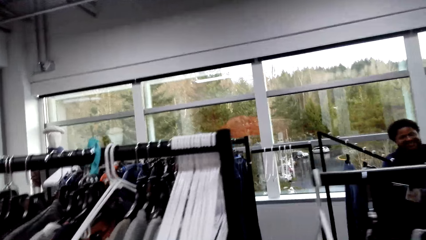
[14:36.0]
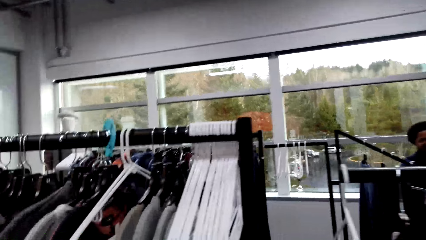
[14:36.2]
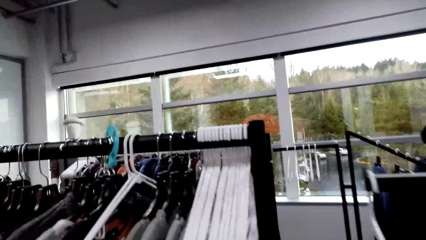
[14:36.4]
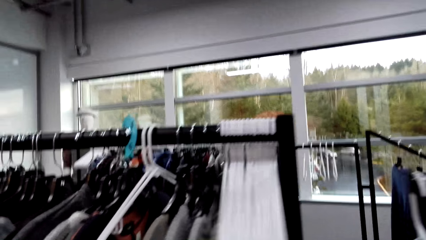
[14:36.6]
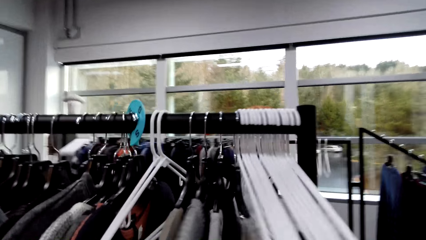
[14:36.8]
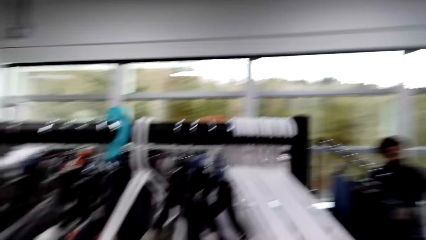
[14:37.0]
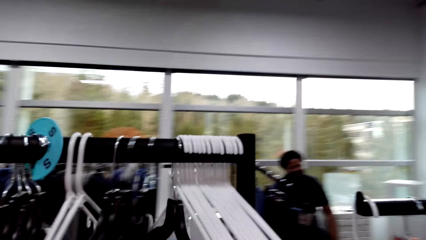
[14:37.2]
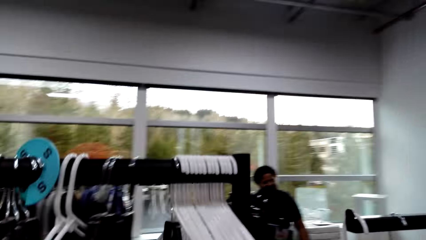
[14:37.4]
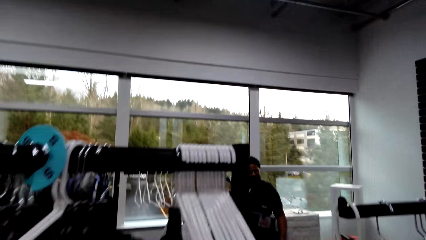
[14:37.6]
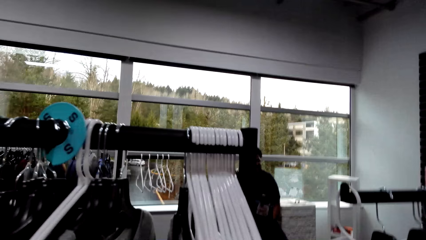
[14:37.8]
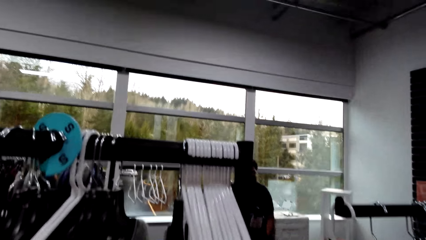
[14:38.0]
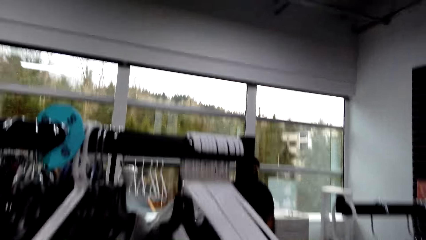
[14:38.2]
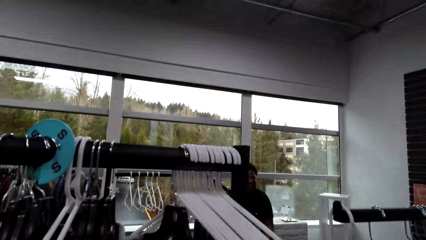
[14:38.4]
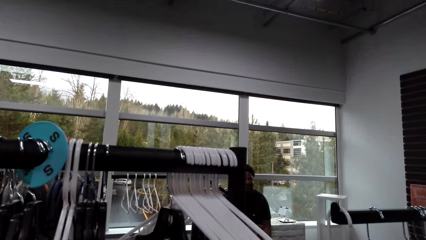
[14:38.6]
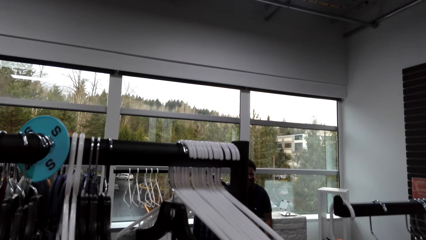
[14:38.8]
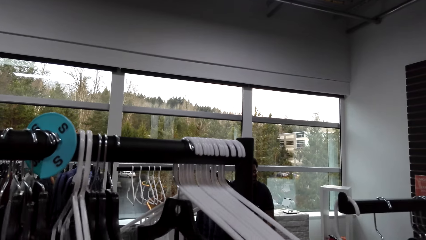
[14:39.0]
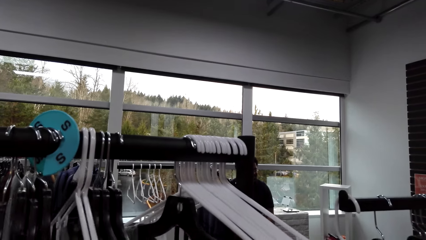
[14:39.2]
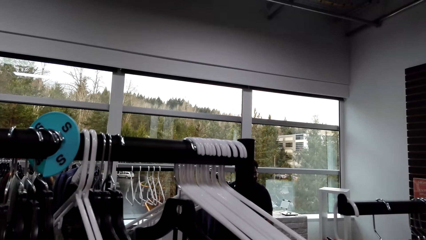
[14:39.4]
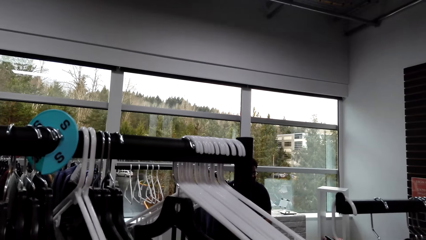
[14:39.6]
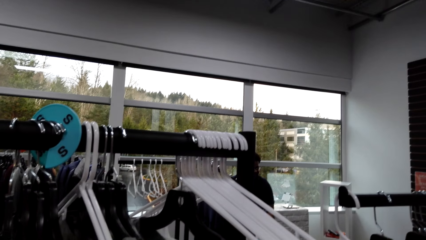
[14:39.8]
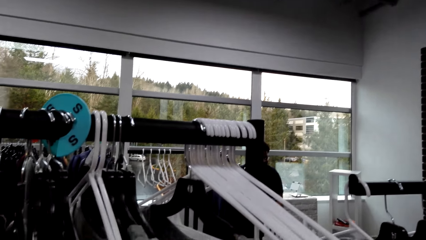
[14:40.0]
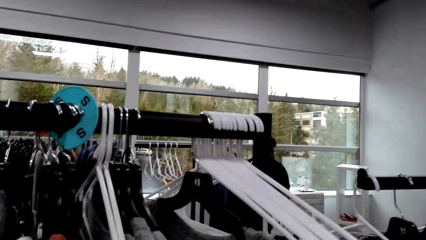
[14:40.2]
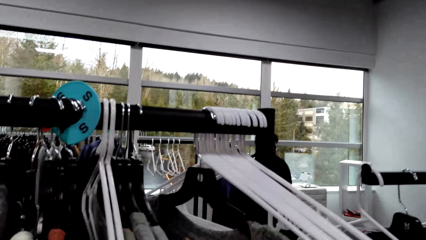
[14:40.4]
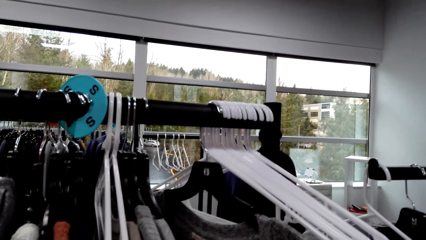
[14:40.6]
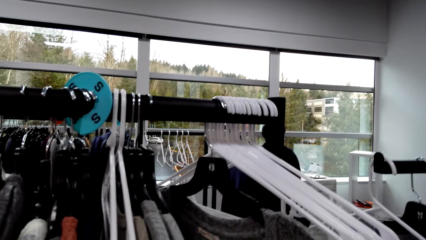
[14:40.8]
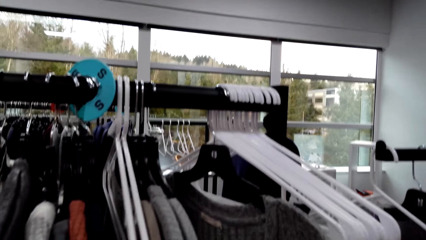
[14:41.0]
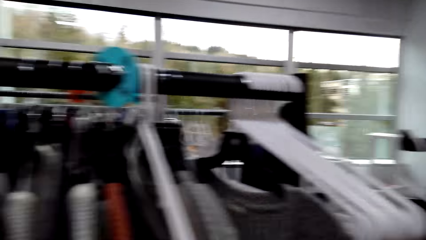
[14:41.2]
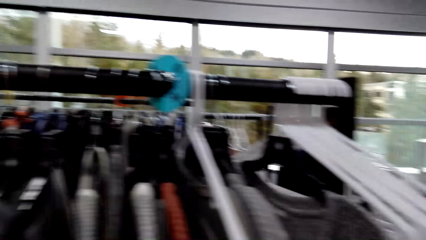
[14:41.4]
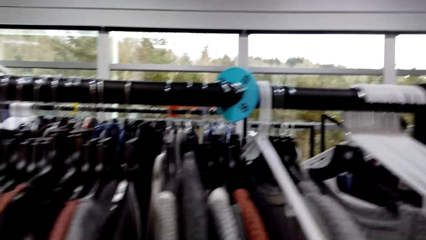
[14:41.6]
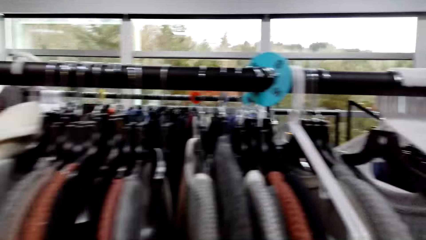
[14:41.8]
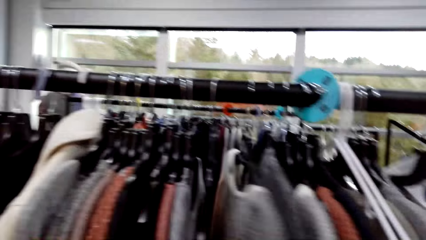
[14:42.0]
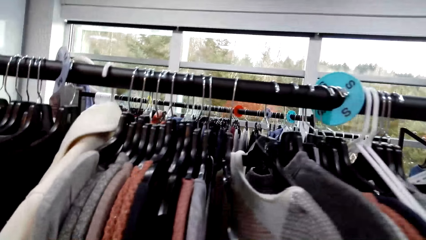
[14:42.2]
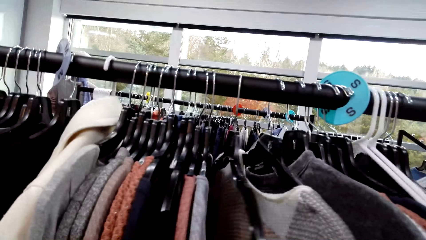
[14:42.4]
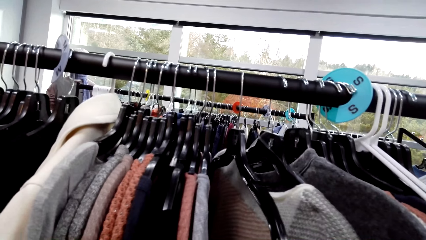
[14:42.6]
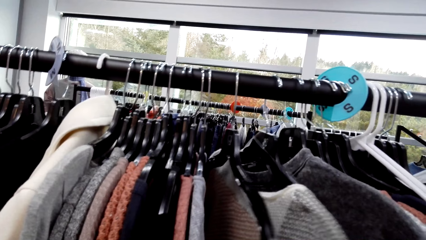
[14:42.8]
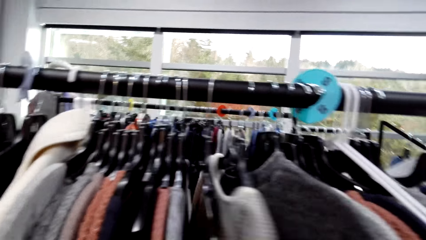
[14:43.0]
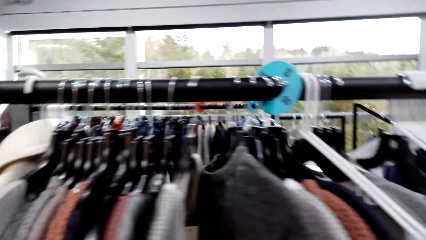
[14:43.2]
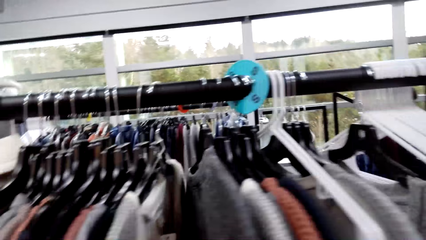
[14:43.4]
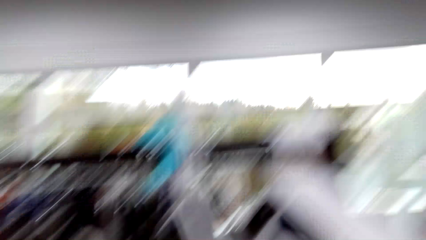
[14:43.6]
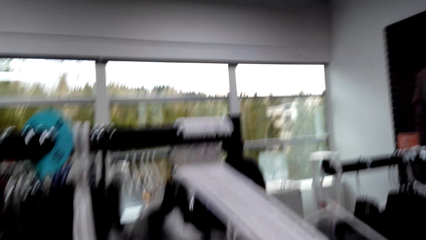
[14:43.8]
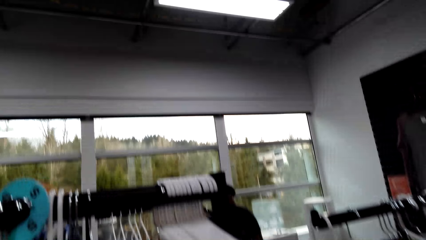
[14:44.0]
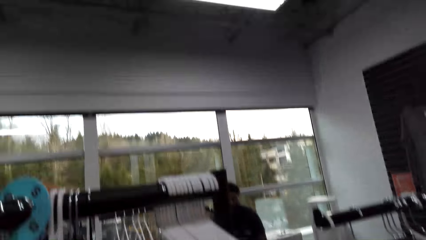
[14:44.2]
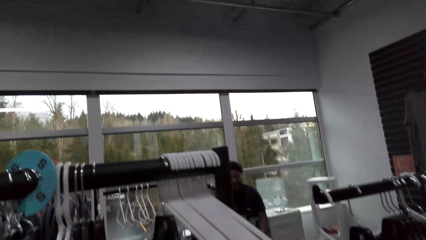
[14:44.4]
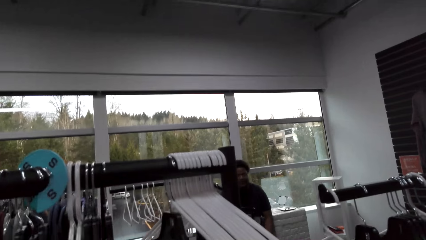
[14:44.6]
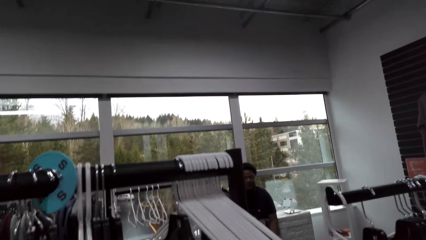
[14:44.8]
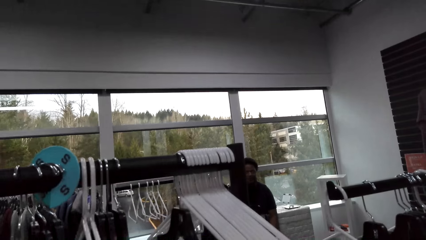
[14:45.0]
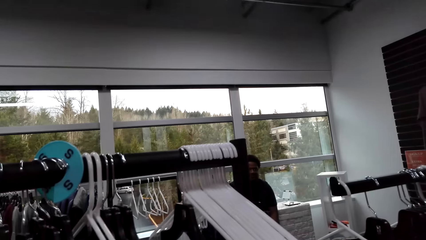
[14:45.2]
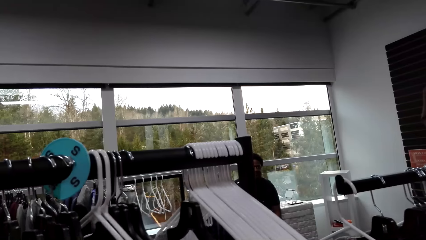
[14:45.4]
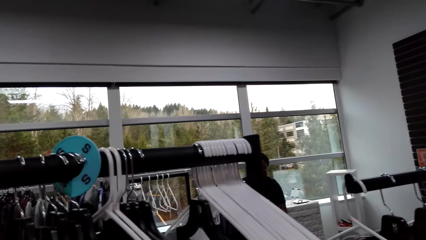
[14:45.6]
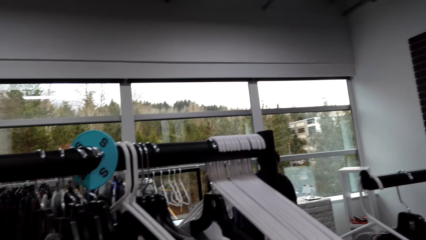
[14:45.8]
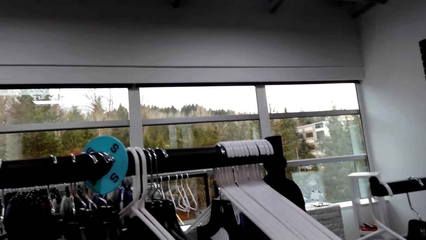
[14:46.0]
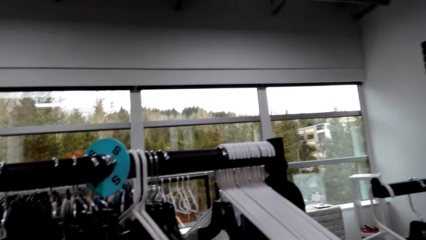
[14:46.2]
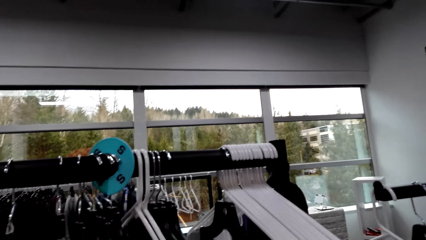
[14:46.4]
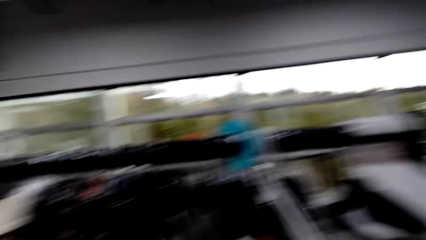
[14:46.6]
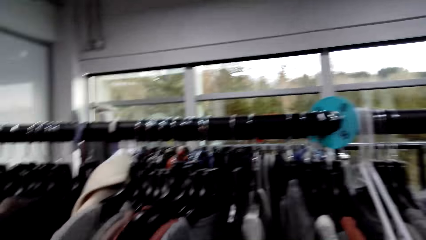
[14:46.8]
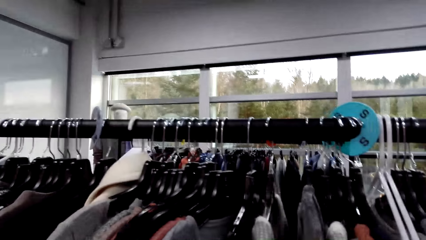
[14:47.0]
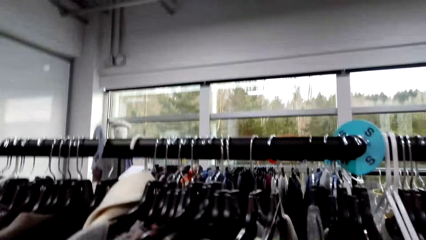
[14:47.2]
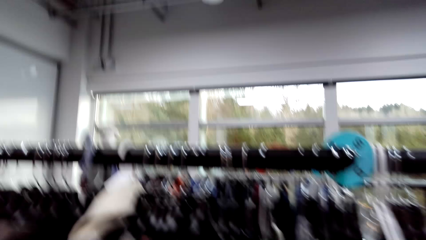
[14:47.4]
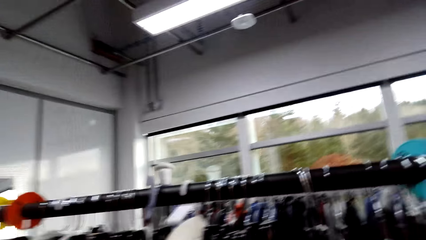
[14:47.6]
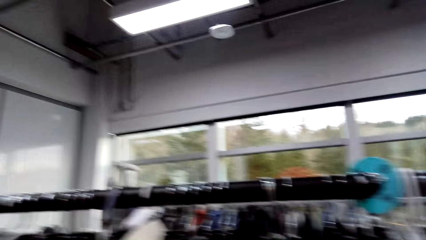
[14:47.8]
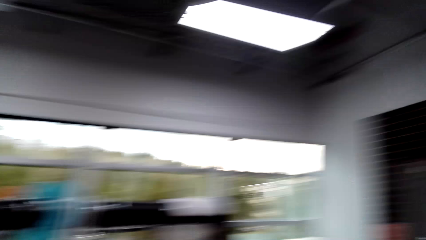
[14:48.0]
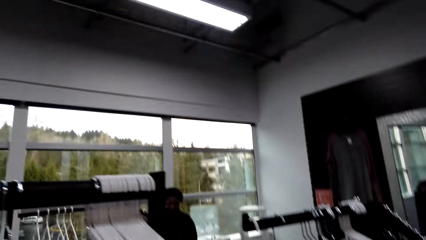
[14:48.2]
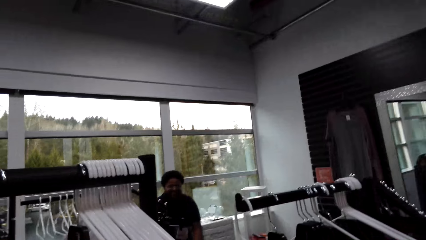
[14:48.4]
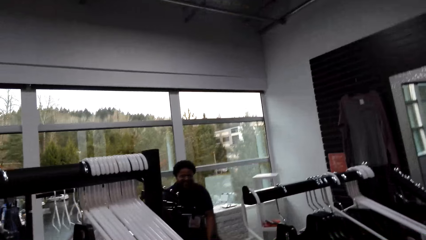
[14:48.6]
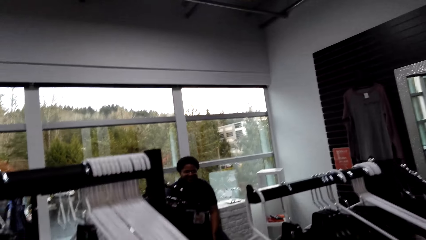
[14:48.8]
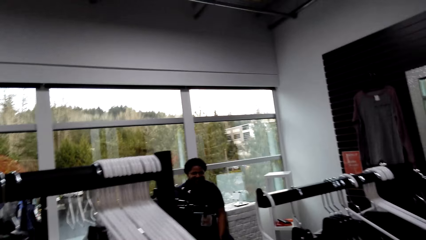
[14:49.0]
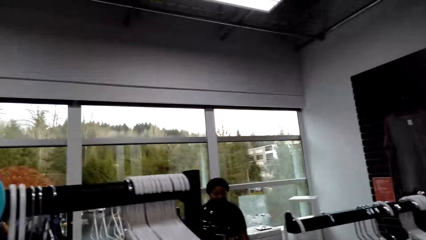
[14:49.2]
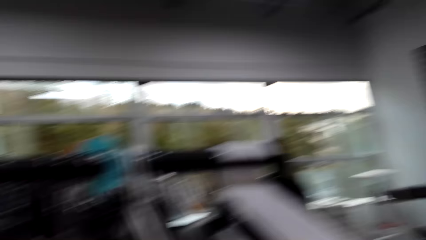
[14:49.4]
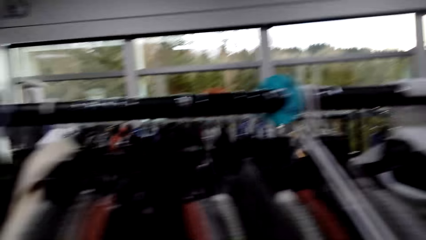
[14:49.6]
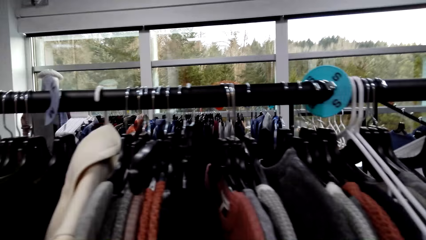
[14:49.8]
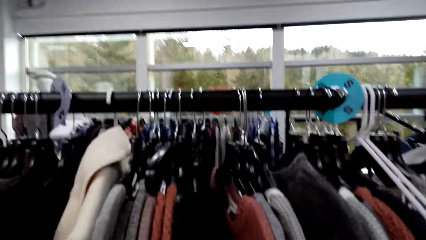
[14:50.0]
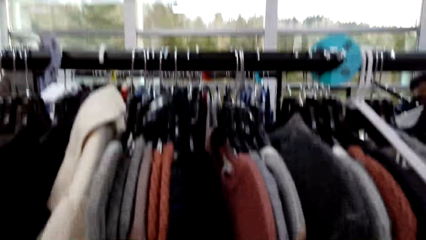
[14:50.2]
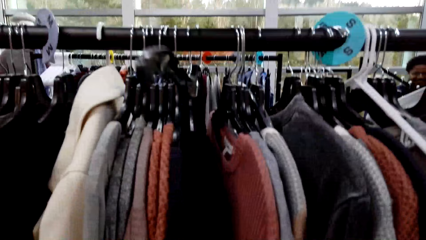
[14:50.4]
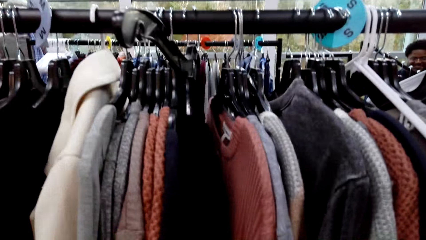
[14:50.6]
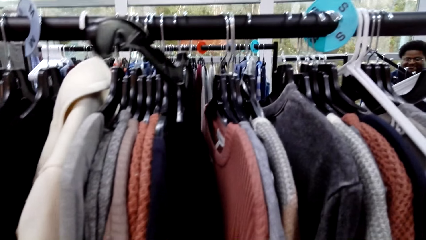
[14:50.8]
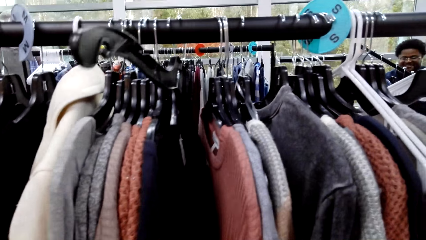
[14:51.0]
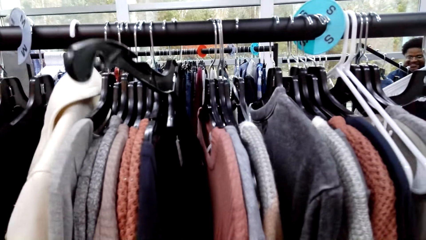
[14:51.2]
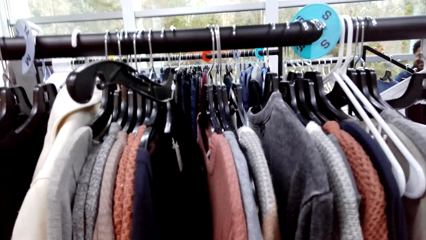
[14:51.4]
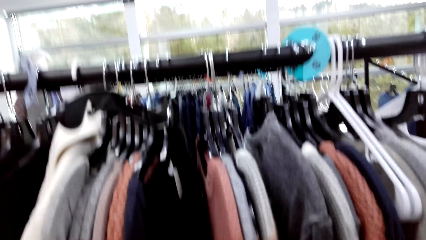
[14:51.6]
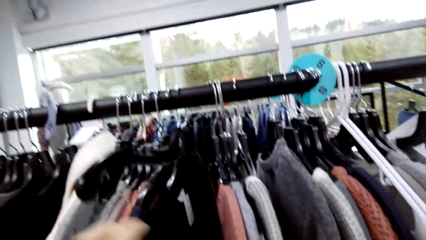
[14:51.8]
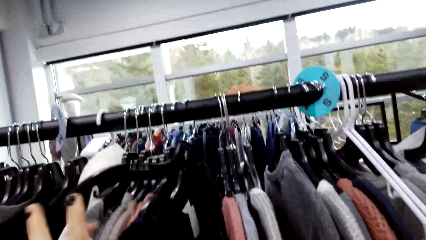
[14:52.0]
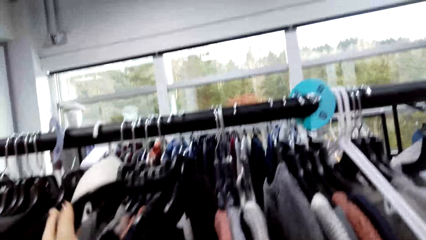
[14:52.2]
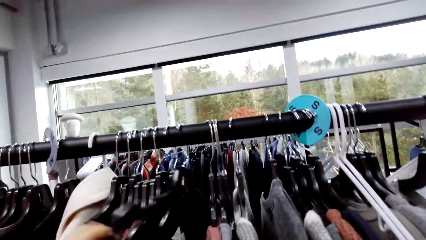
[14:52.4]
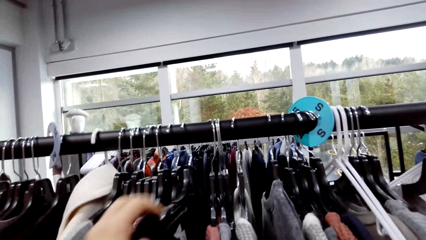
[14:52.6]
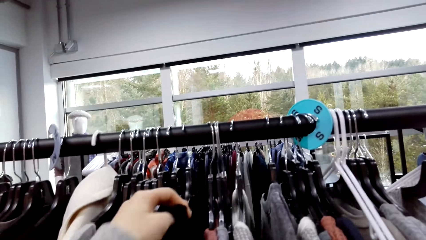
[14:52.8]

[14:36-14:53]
The camera wearer stares at the blouses.
